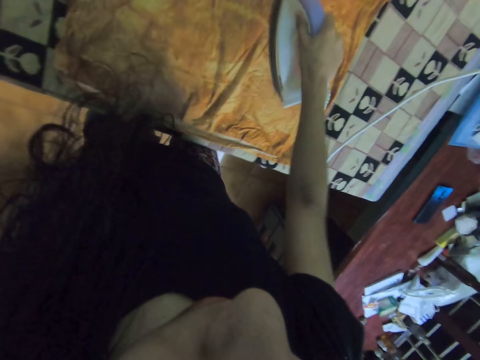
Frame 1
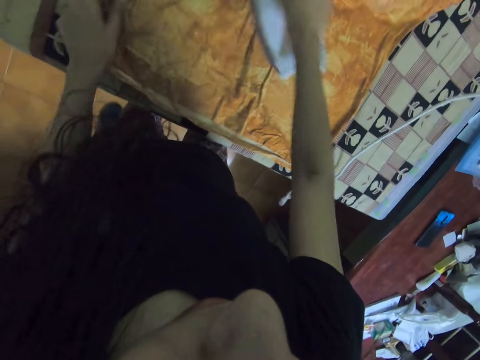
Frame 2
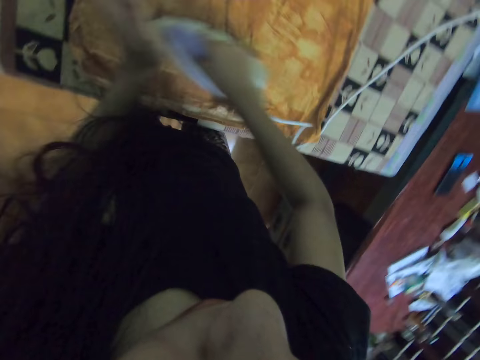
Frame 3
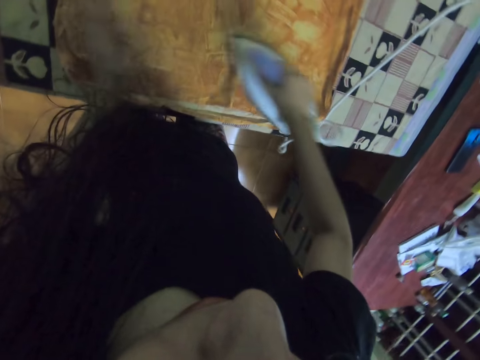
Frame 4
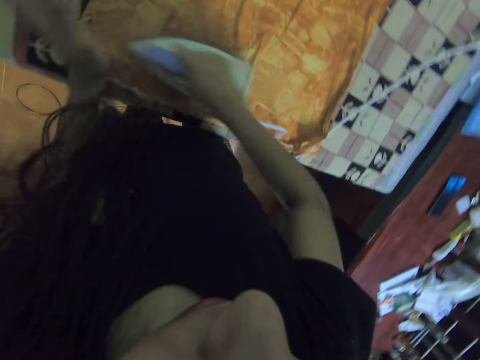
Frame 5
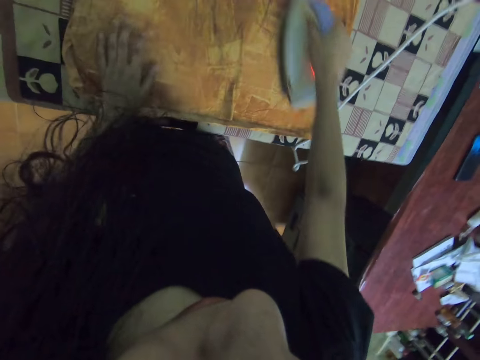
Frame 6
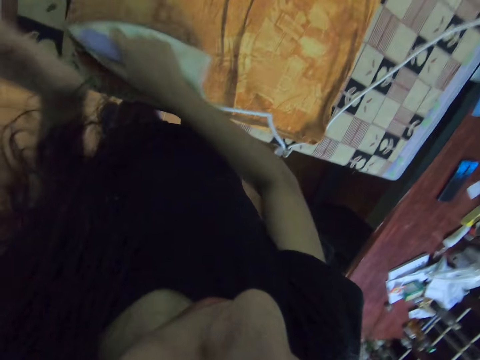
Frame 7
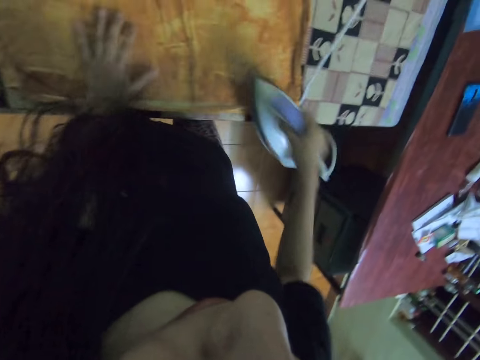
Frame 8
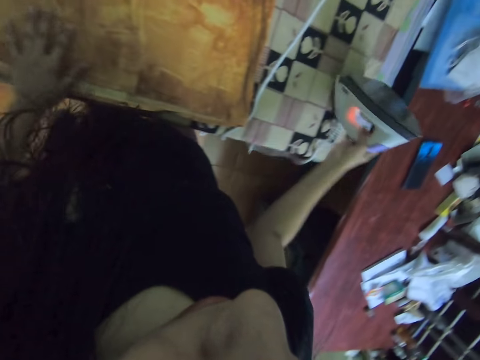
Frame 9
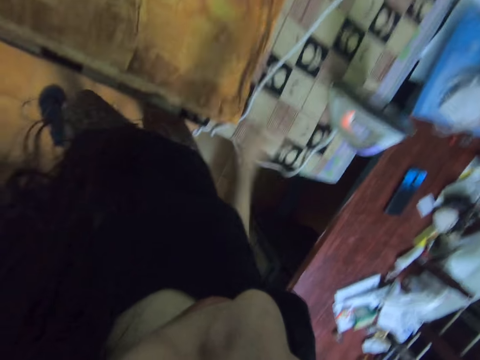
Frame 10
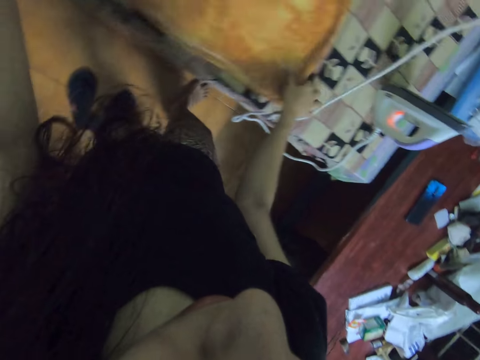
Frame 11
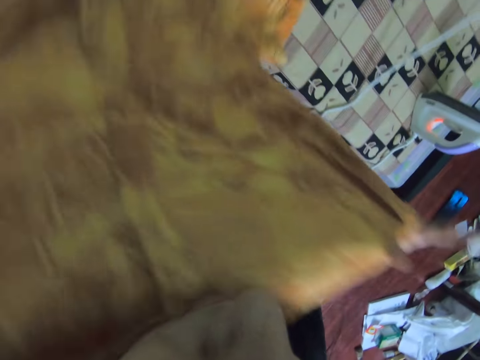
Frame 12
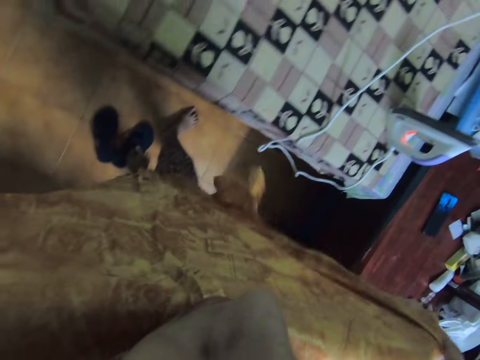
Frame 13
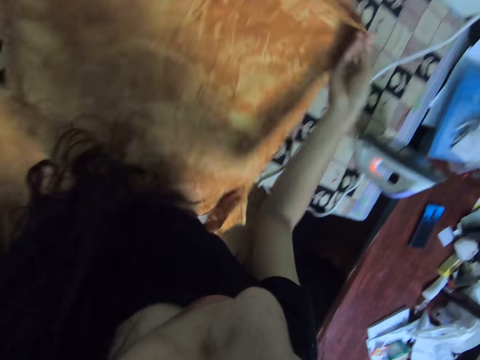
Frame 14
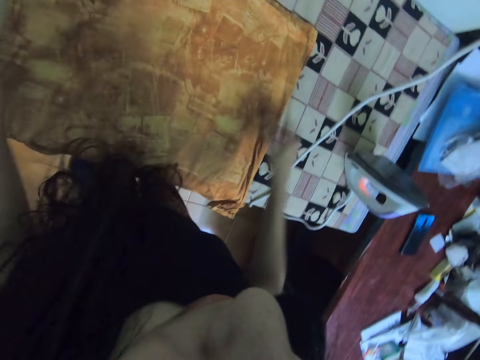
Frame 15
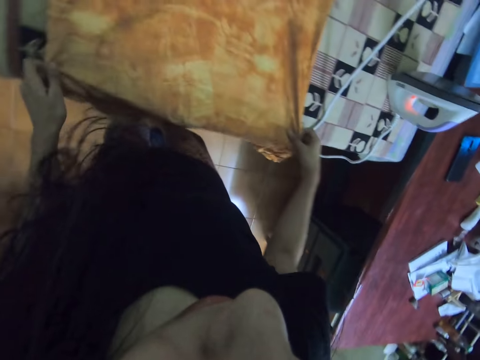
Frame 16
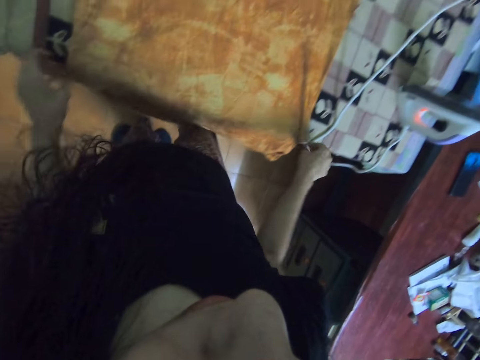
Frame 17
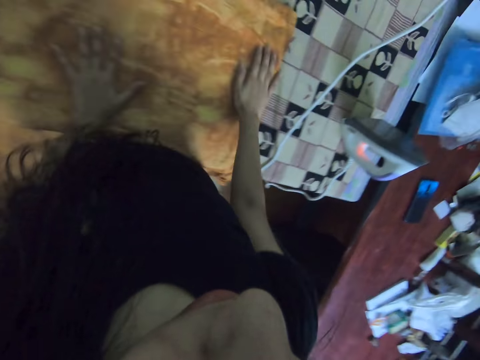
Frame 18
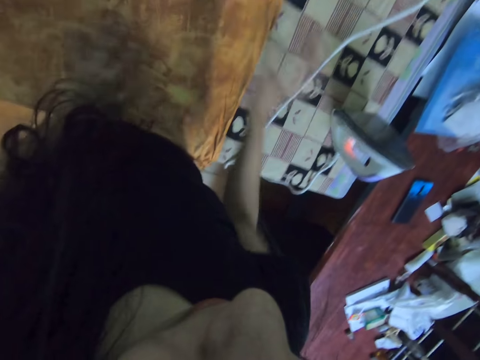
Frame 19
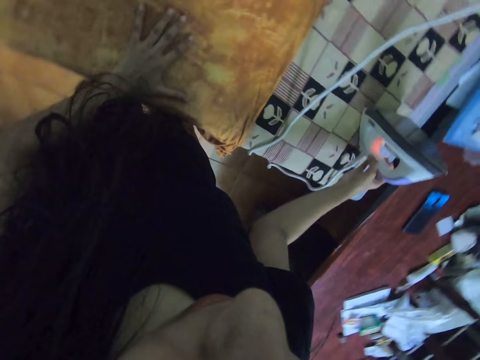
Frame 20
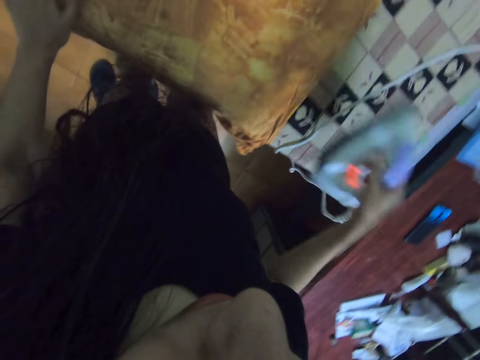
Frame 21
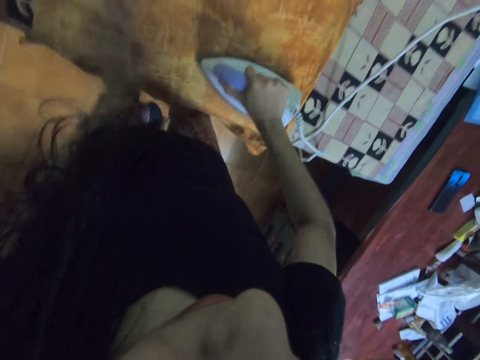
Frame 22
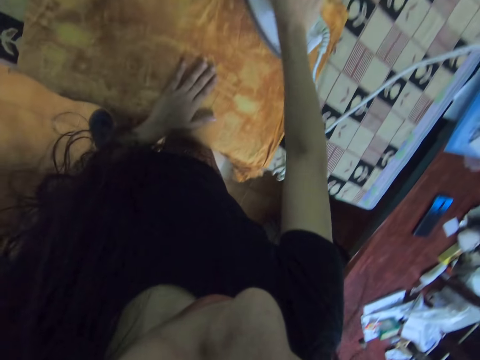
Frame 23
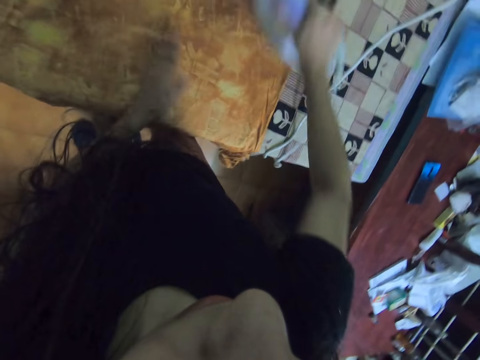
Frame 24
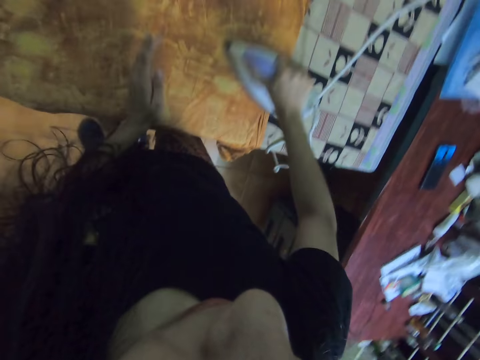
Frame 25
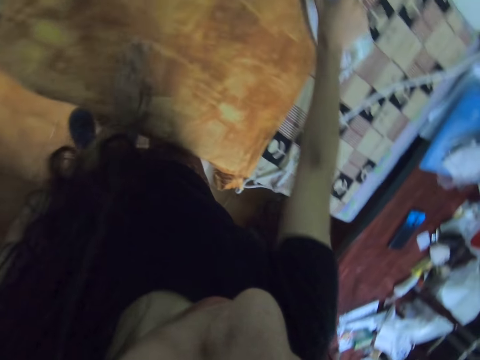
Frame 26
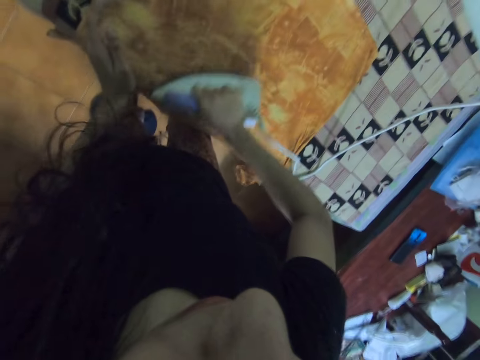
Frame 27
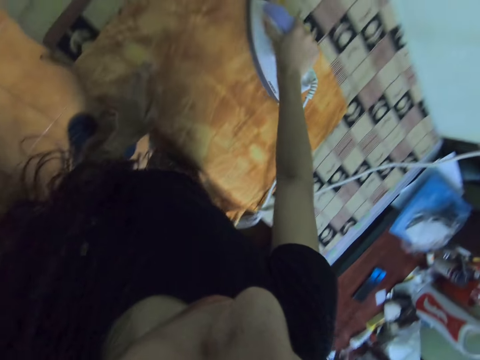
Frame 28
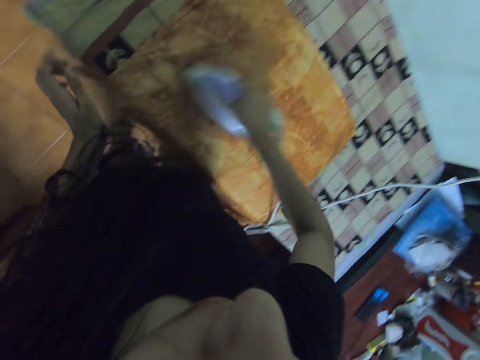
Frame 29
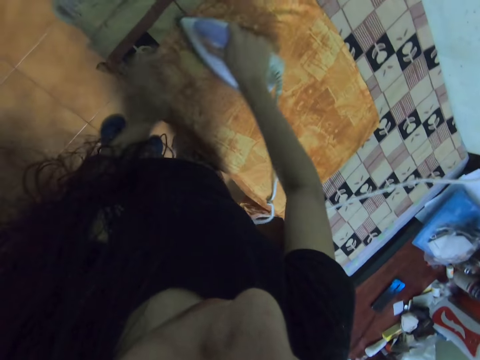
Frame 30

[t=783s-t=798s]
The camera wearer moves the left hand. They iron the cloth with an iron. They place the iron on the table with the right hand. They pick the cloth from the table with both hands. They place the cloth on the table with both hands. They align the cloth with both hands. They pick the iron from the table with the right hand. They iron the cloth with the iron.

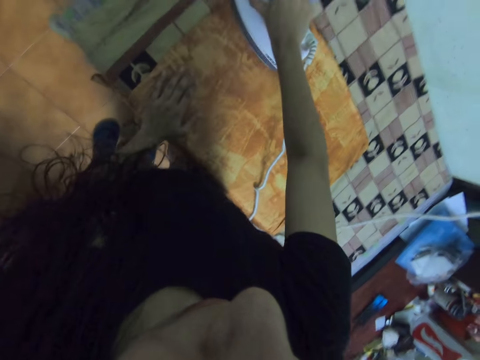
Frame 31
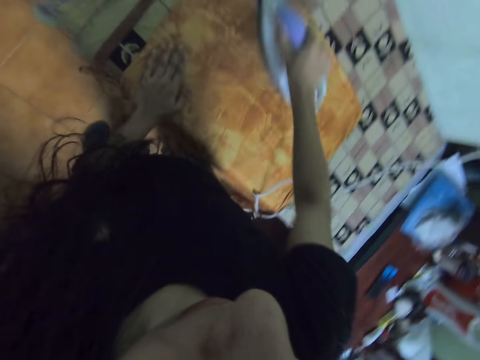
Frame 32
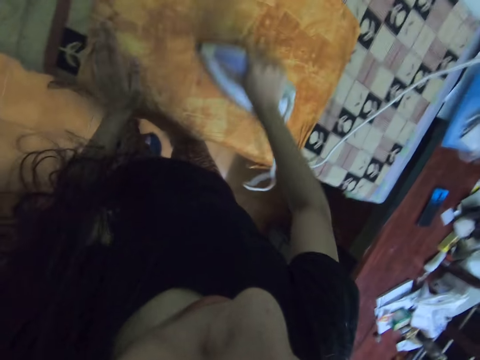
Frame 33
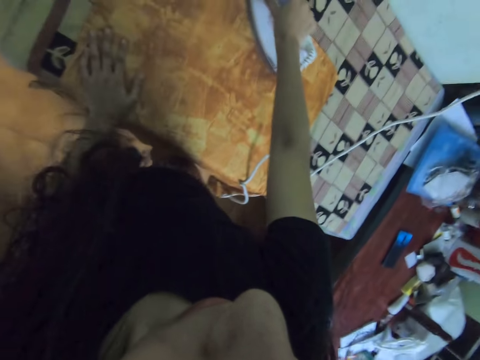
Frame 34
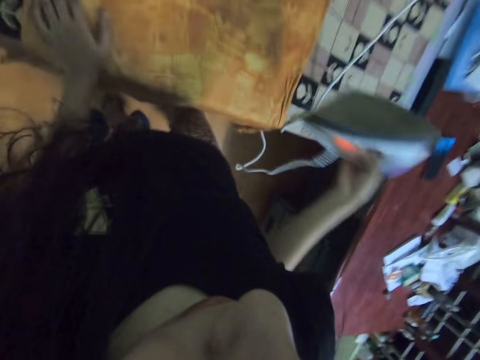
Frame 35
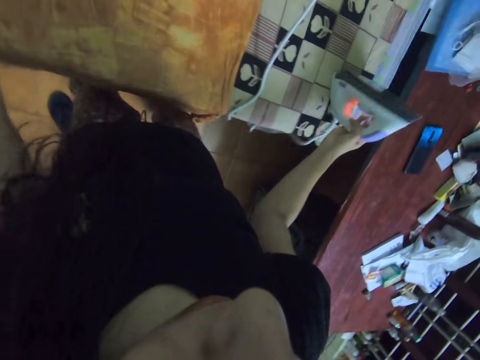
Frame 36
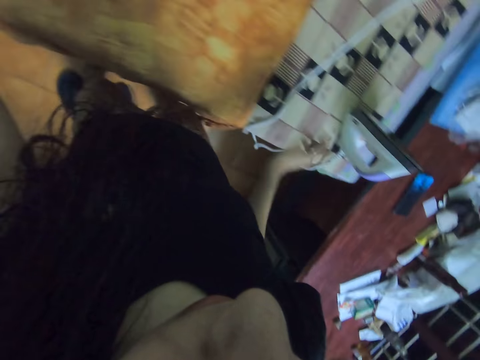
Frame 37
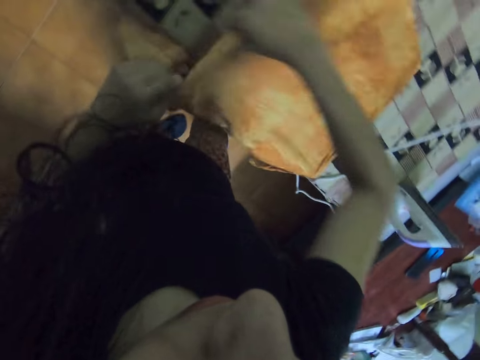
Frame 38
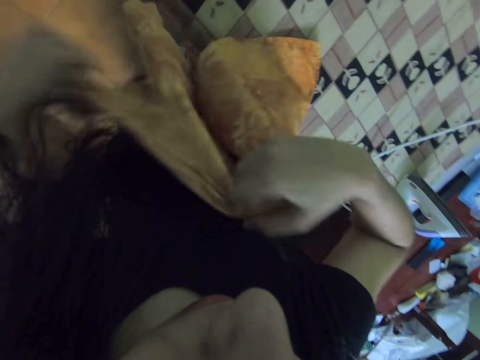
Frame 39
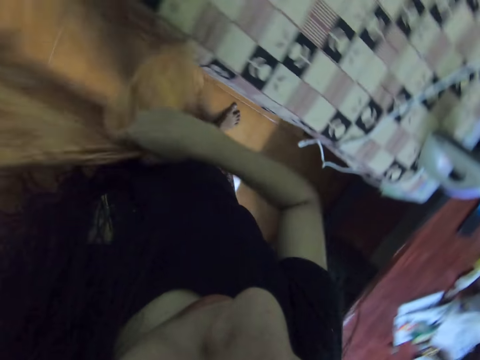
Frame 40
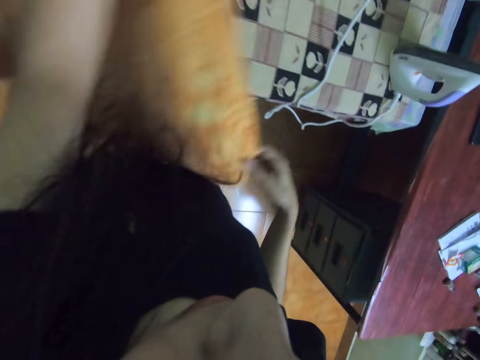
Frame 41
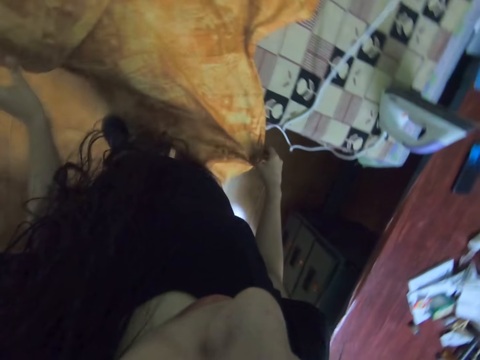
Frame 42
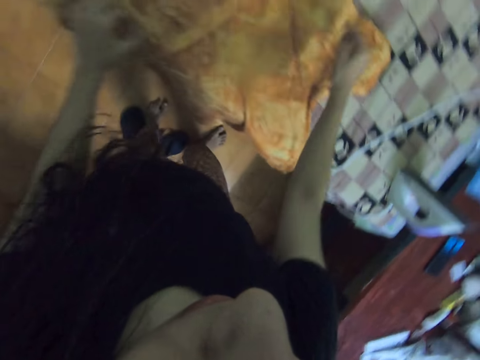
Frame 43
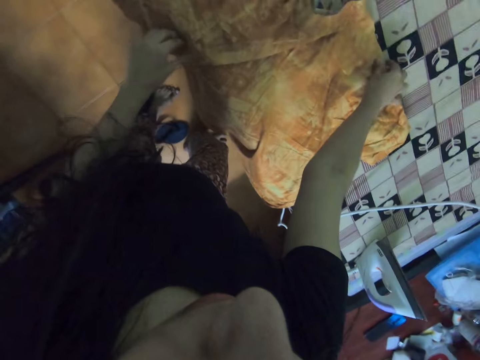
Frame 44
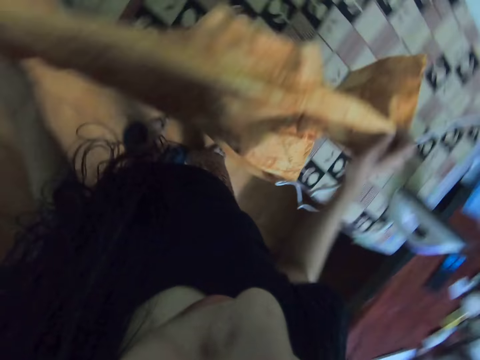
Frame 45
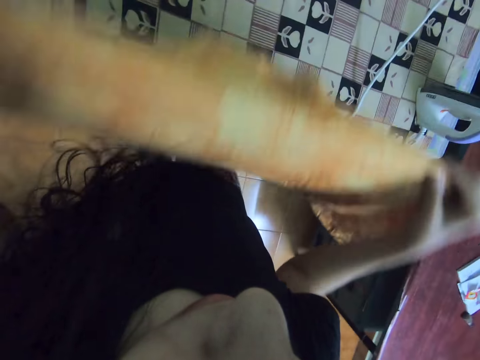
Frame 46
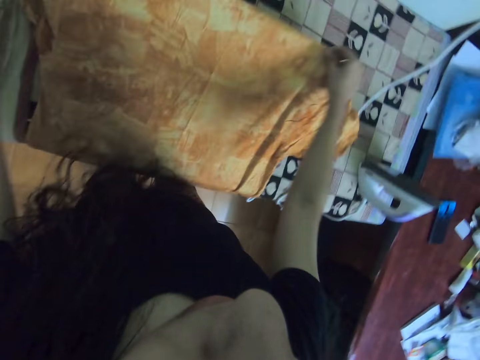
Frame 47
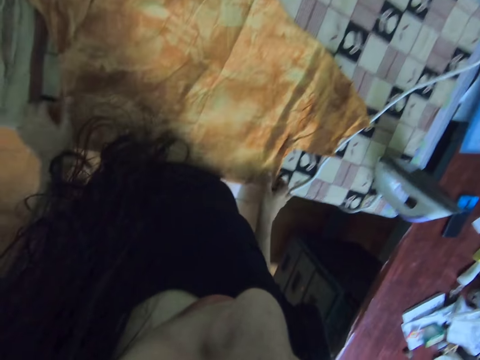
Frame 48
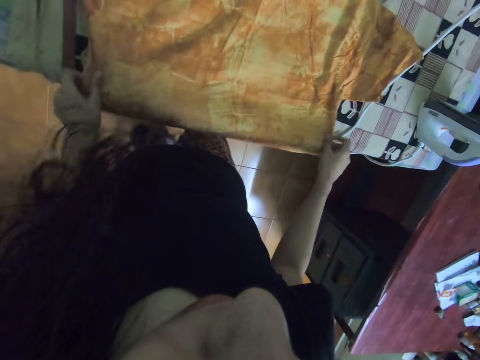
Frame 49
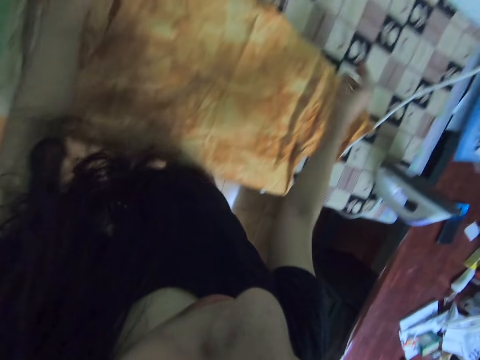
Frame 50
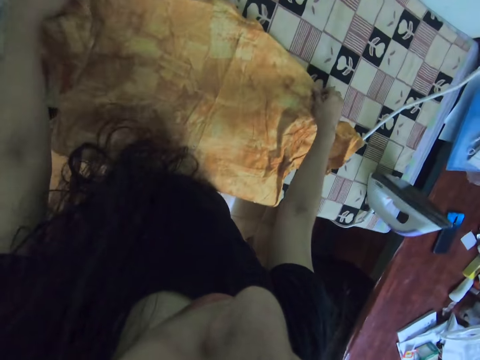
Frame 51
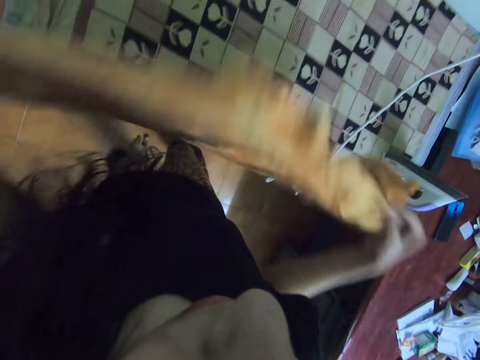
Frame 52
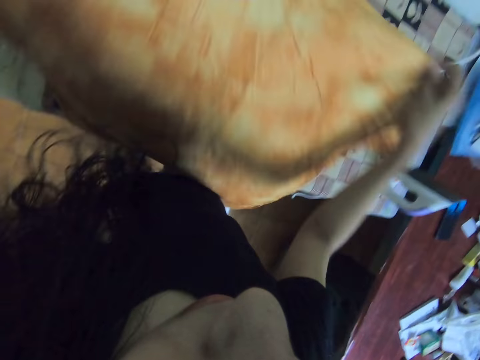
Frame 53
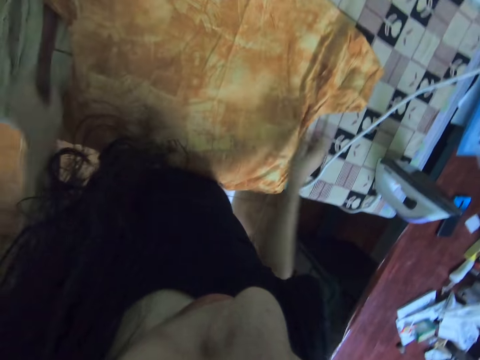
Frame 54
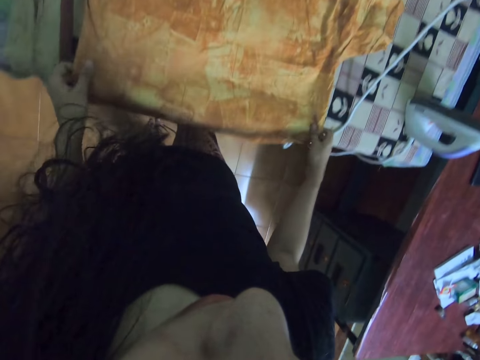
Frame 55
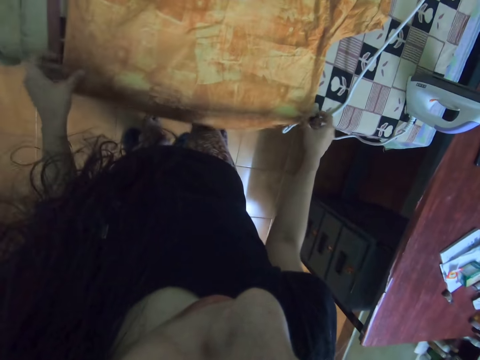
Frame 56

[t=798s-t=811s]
The camera wearer places the iron on the table with the right hand. They lift up a shirt or cloth from the table. They move the cloth with both hands. They place the cloth on the table with both hands. They pick up the cloth from the table with both hands. They place the cloth on the table with both hands. They align the cloth with both hands. They pick up the cloth from the table with both hands. They drop the cloth on the table with both hands. They straighten the shirt.
